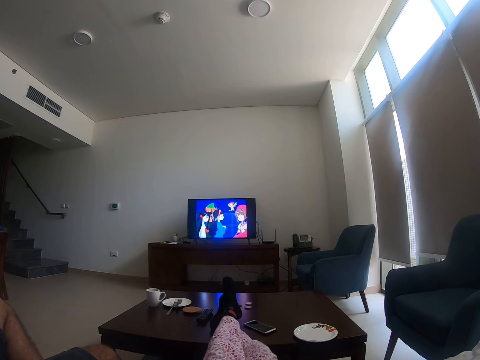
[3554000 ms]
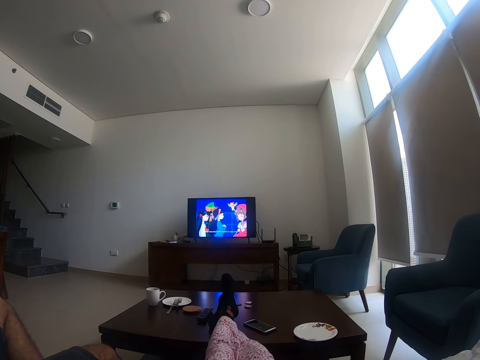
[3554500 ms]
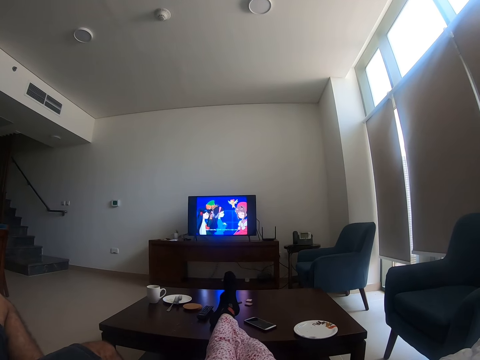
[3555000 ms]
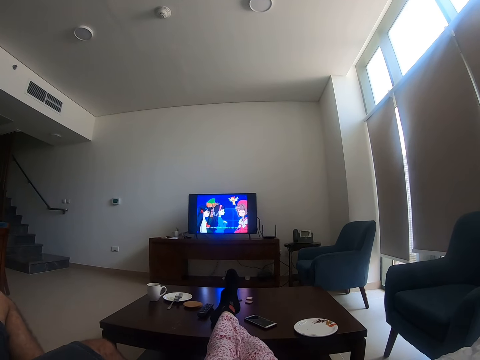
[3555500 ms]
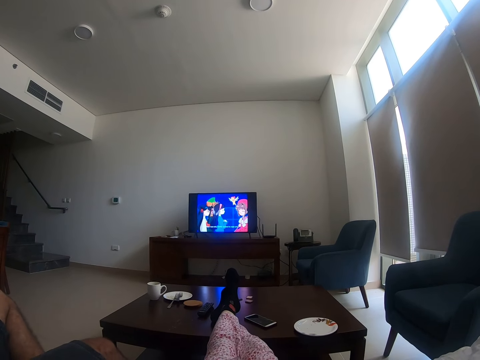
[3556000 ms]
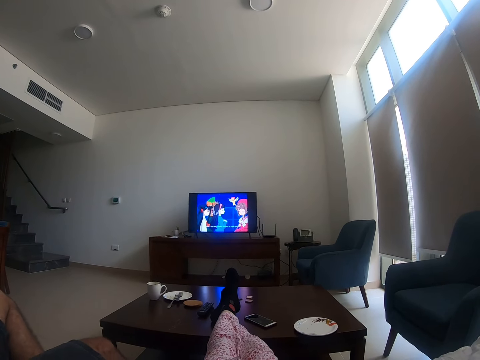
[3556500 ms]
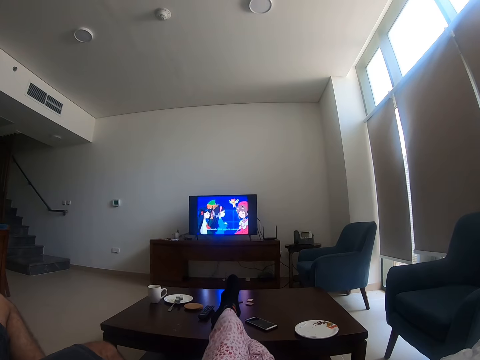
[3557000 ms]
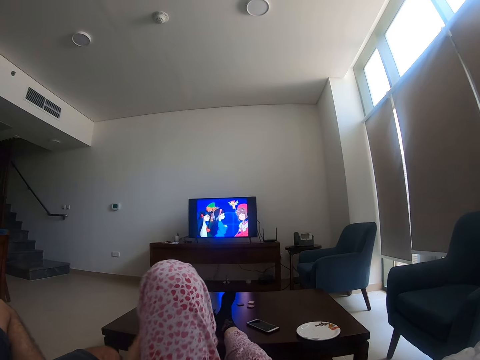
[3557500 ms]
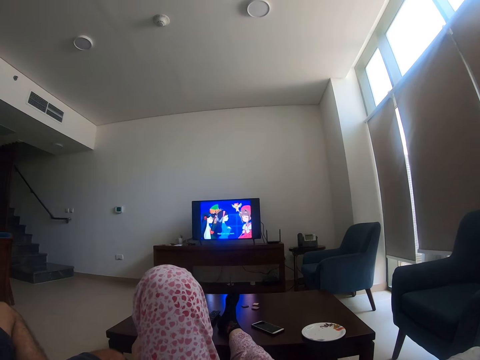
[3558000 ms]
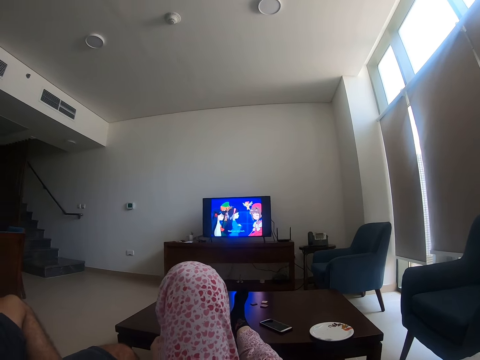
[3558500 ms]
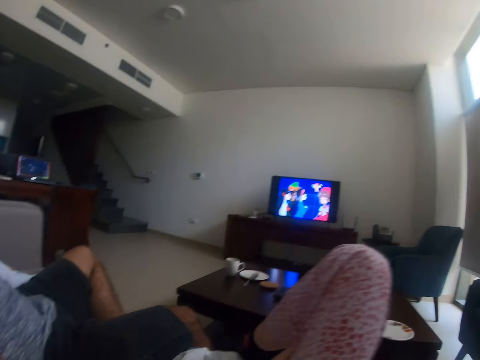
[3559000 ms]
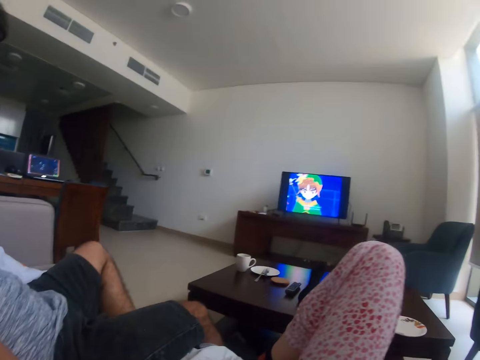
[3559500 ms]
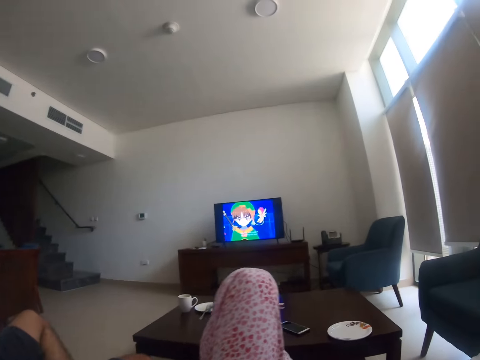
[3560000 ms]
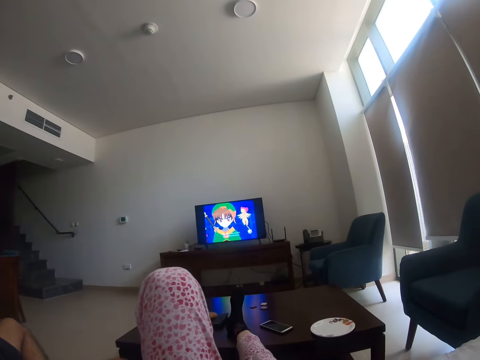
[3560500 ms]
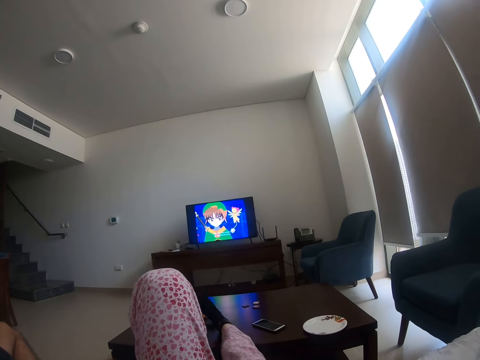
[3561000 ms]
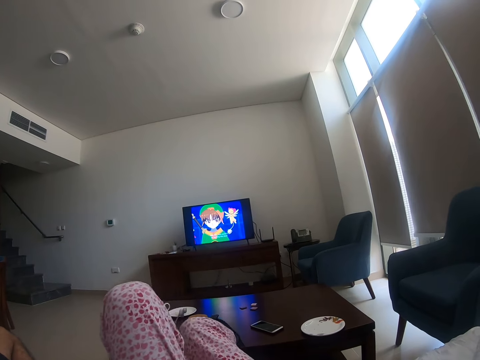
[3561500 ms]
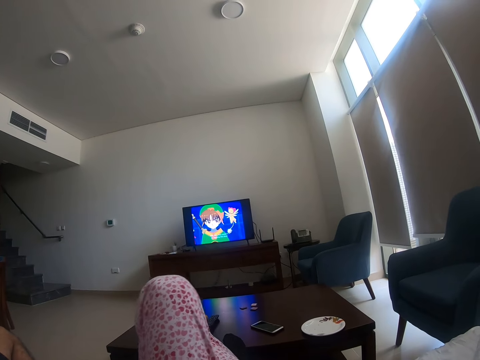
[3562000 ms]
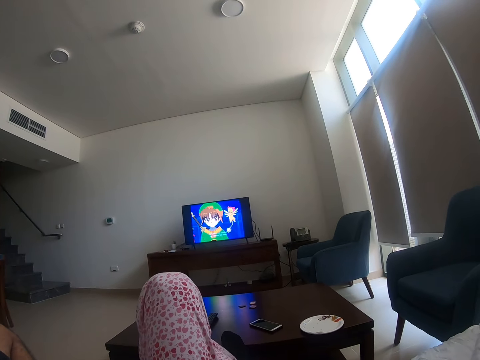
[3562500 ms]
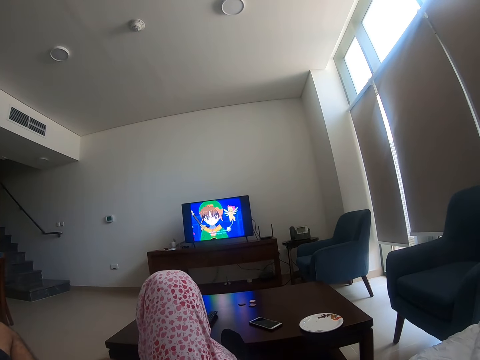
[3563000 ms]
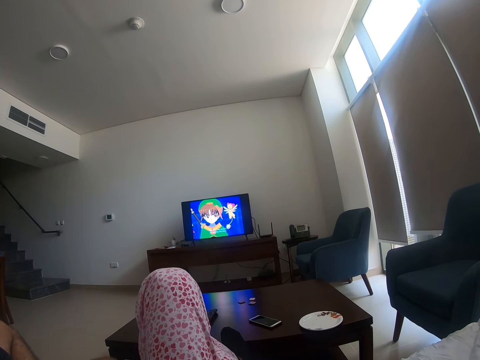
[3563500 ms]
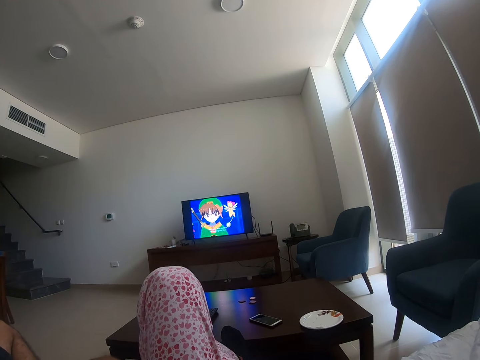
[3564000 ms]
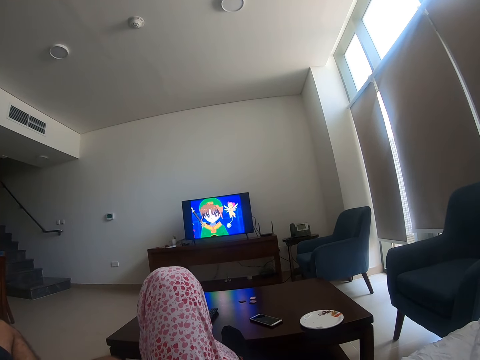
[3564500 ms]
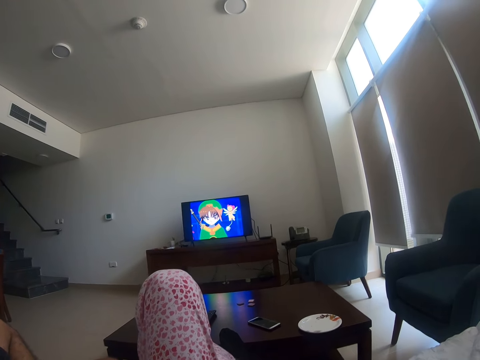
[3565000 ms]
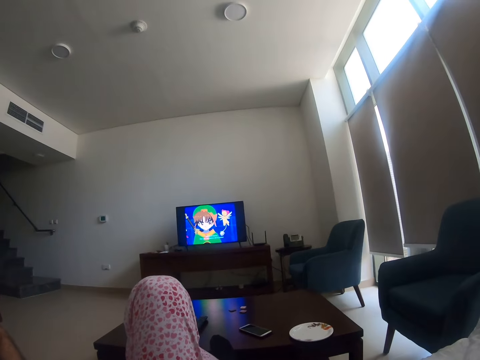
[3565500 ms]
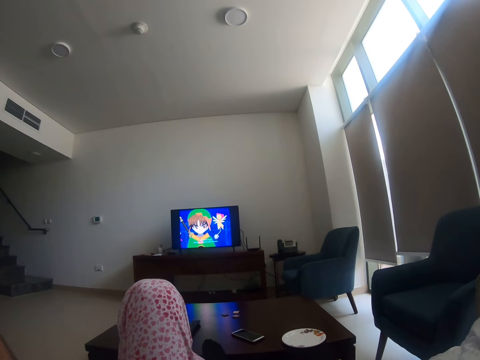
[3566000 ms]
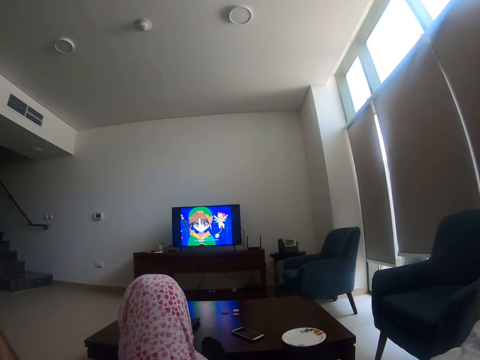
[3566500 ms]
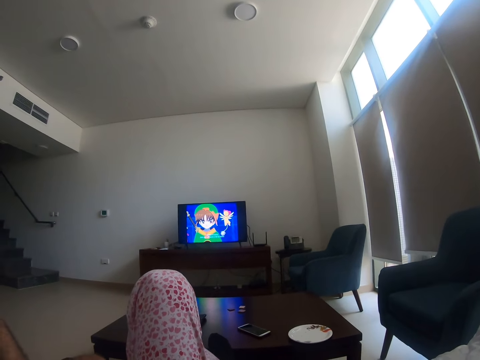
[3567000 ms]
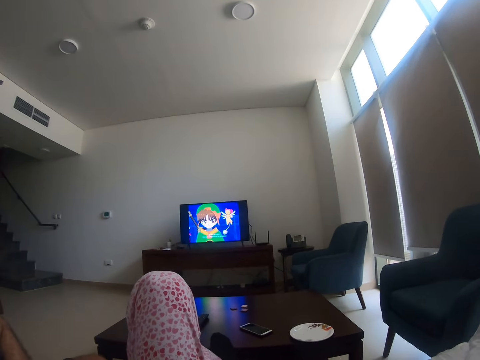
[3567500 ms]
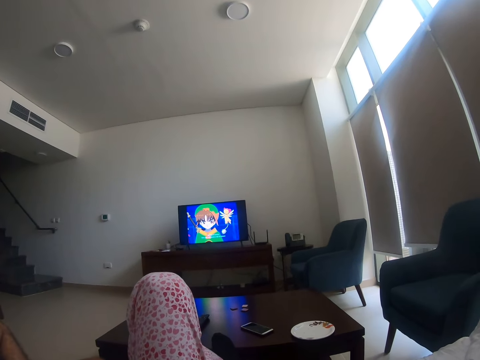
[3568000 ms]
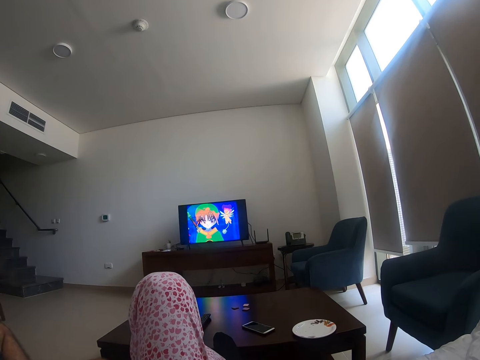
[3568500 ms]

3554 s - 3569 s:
The camera wearer changes their legs. A person moves his leg. The camera wearer puts their left leg on the sofa. They watch the television and bend their left leg.

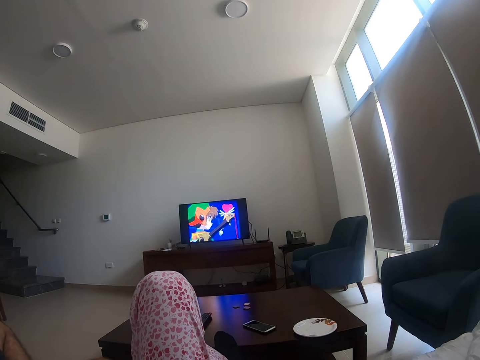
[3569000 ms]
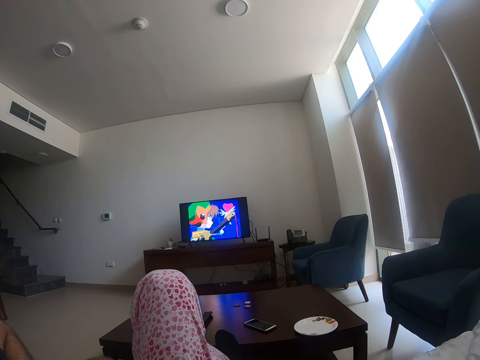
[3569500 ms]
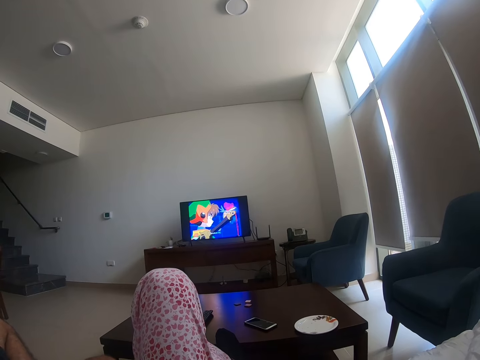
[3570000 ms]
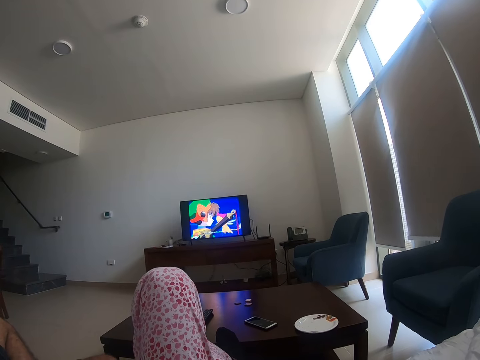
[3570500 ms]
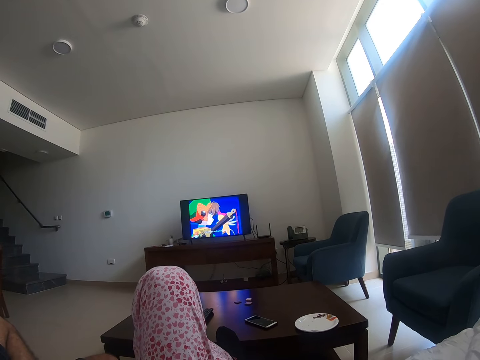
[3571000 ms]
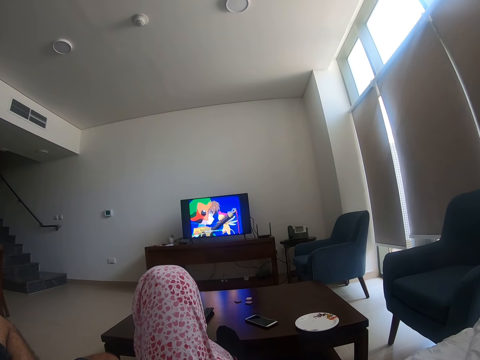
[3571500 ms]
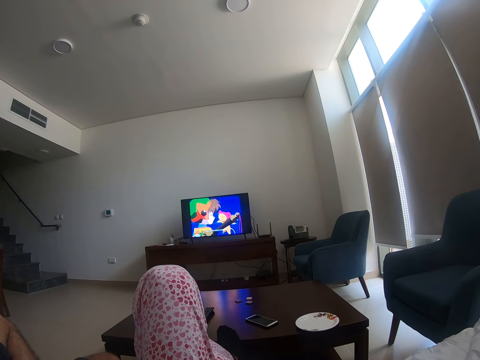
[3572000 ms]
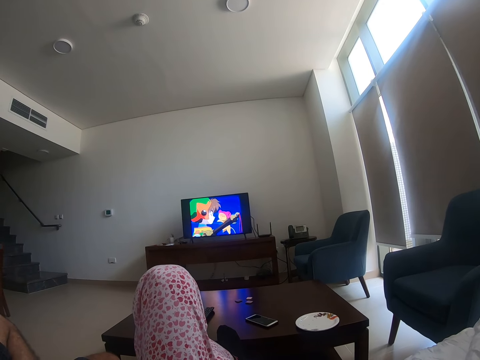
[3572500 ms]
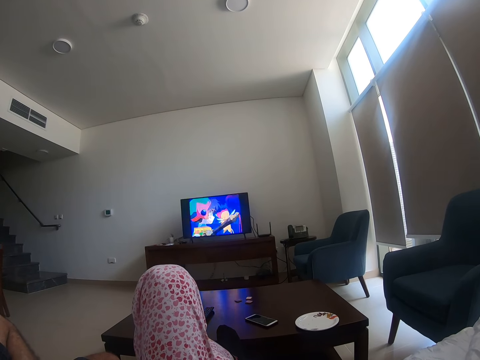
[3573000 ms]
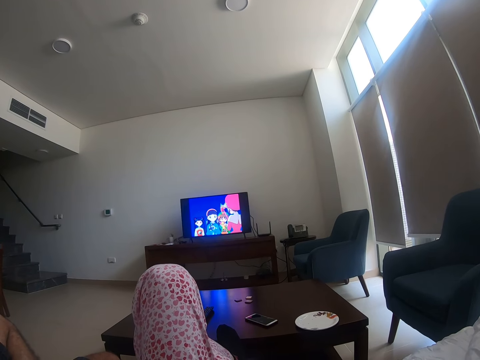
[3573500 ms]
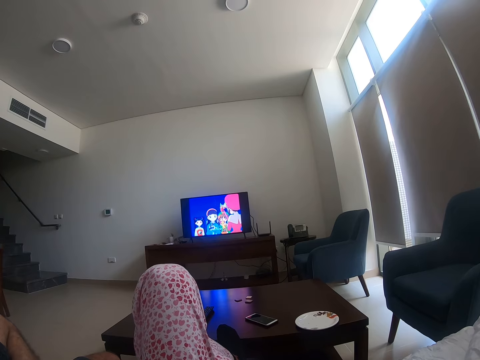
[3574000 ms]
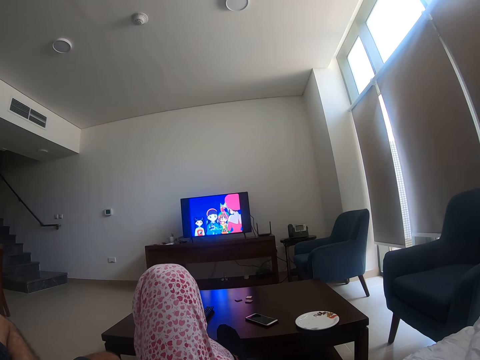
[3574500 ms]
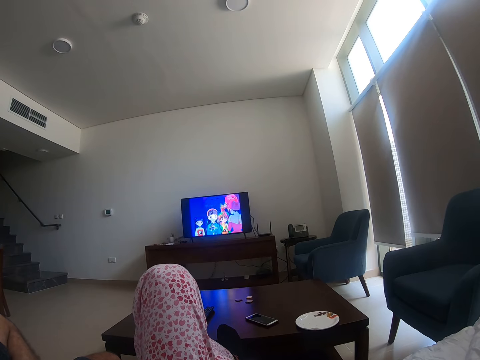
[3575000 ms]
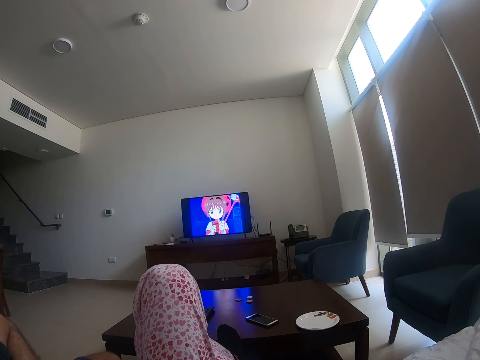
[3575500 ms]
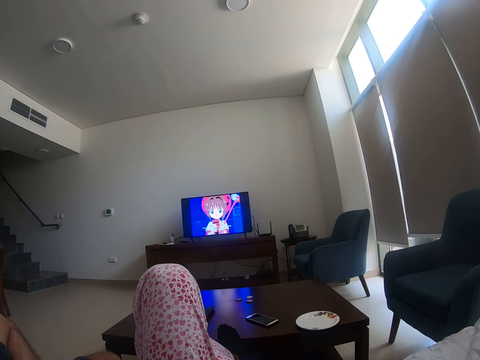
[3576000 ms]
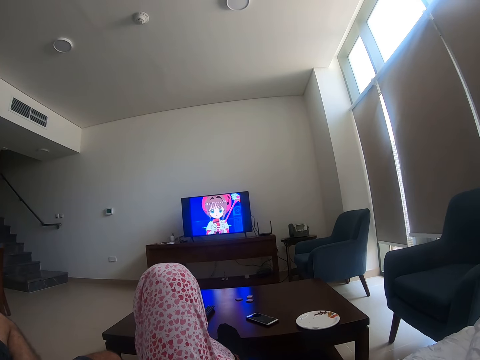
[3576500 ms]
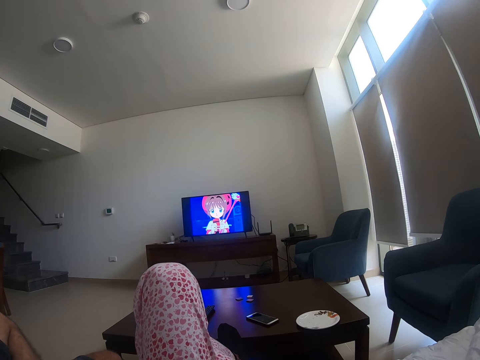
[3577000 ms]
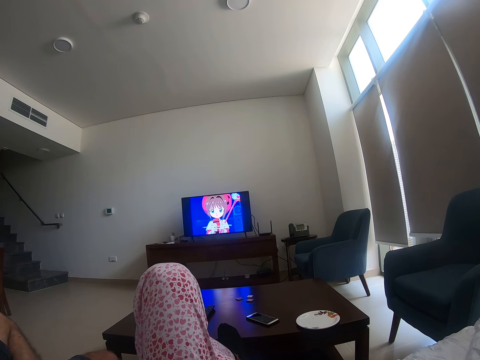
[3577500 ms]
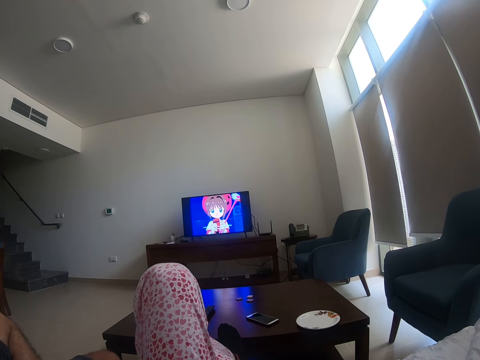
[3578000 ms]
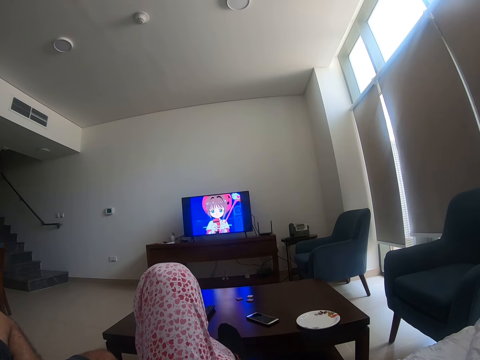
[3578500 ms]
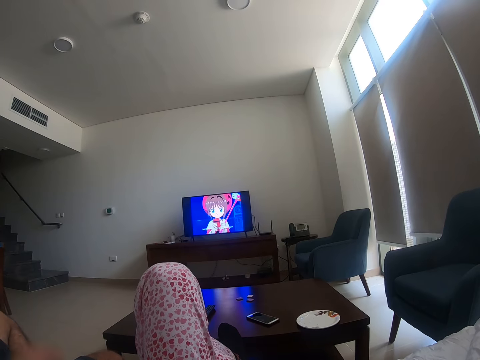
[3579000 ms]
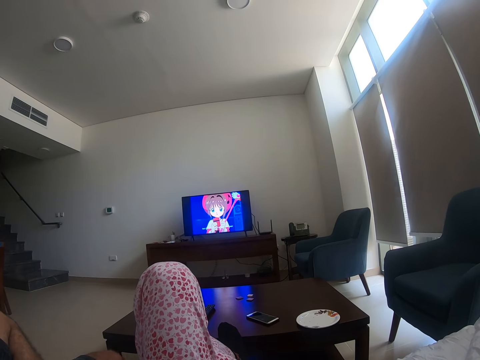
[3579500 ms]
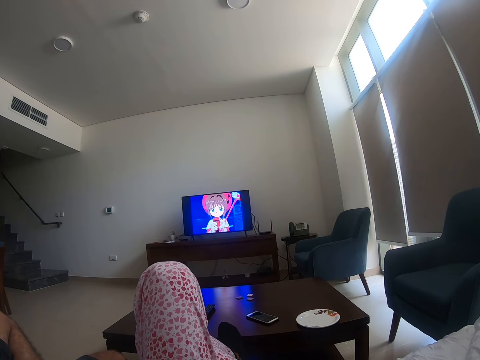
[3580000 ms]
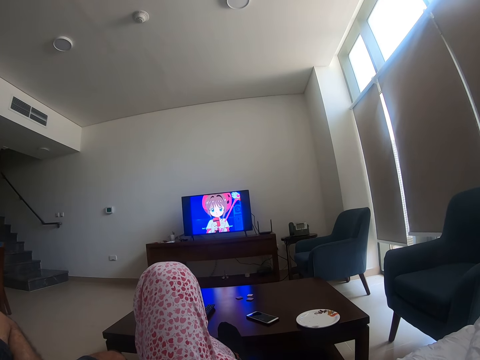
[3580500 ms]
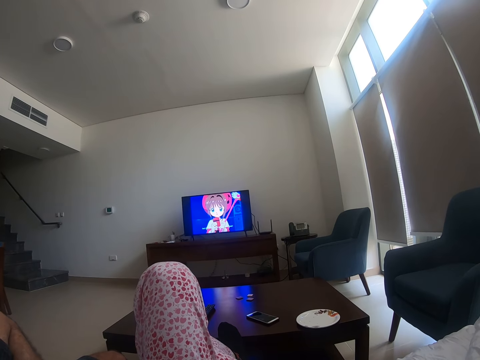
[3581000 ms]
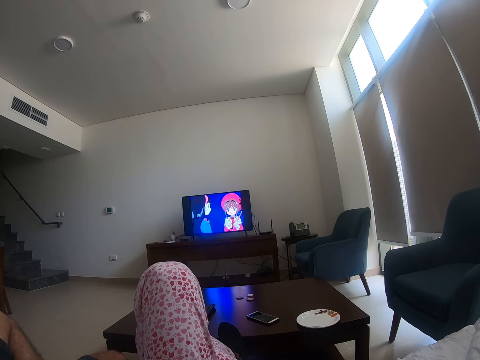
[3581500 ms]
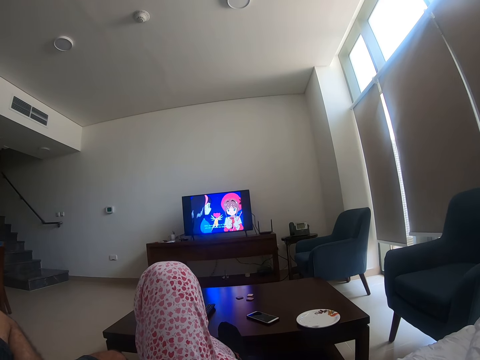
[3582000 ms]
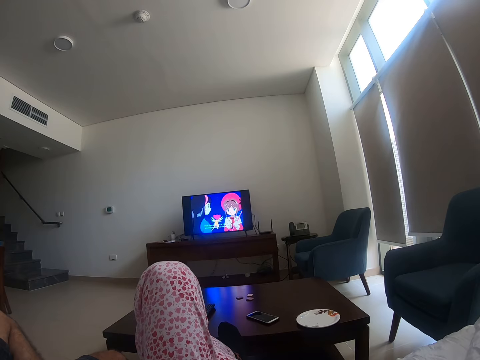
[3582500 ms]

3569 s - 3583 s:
A person moves his hand.
